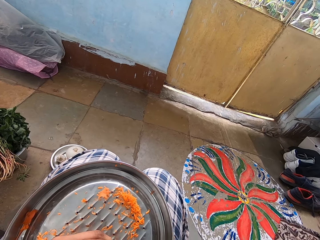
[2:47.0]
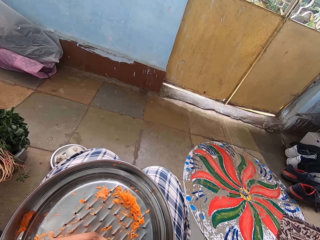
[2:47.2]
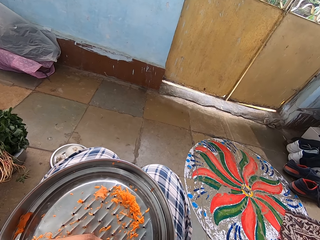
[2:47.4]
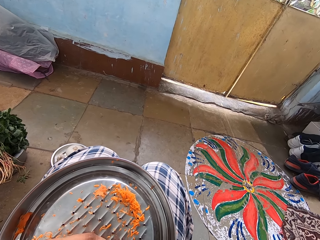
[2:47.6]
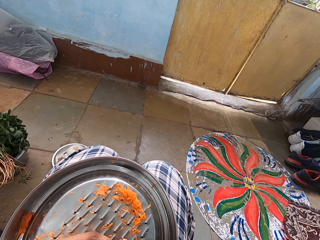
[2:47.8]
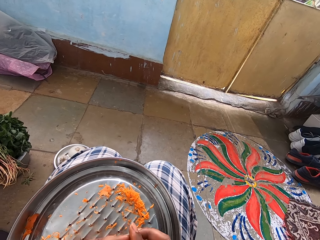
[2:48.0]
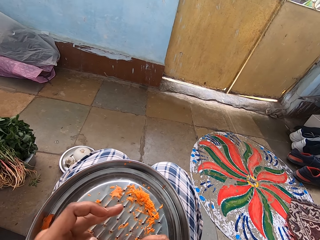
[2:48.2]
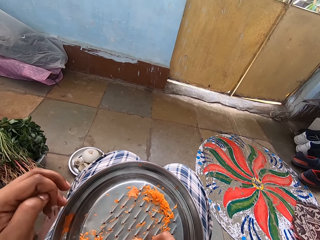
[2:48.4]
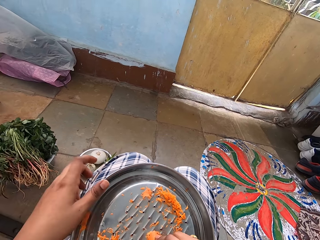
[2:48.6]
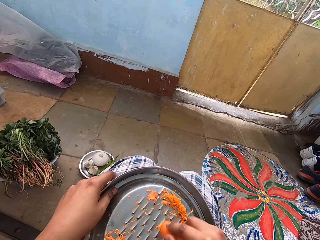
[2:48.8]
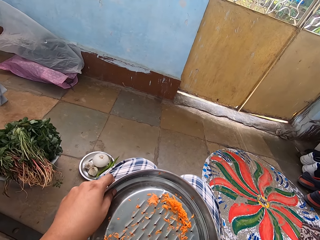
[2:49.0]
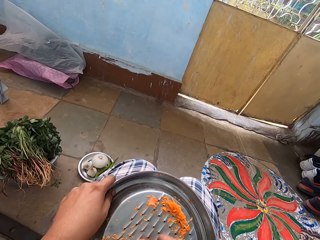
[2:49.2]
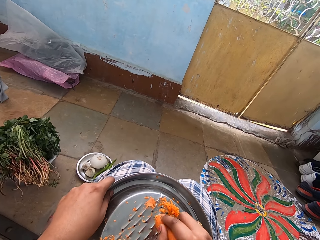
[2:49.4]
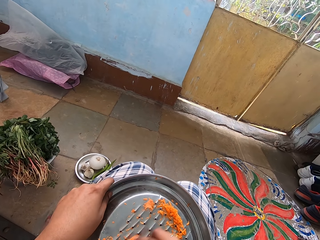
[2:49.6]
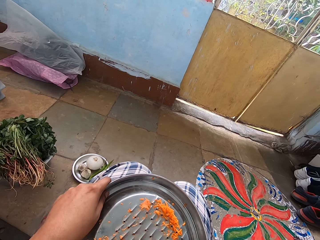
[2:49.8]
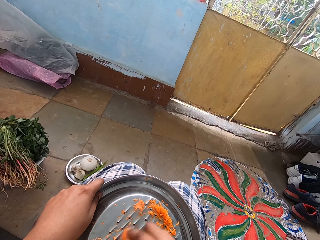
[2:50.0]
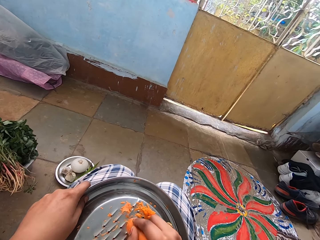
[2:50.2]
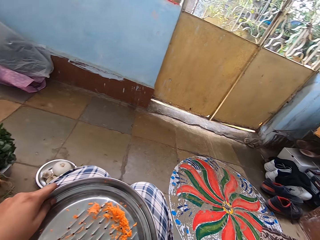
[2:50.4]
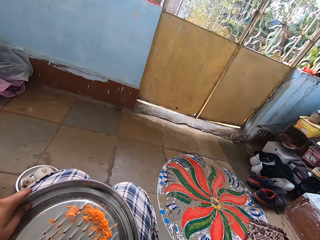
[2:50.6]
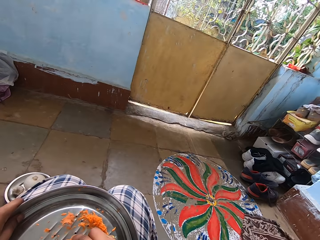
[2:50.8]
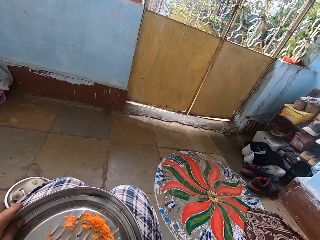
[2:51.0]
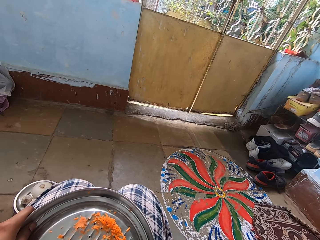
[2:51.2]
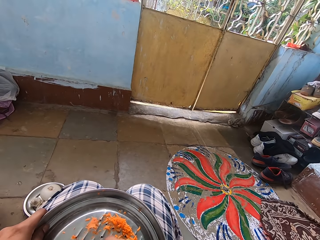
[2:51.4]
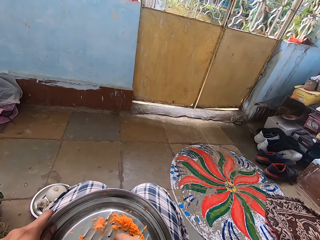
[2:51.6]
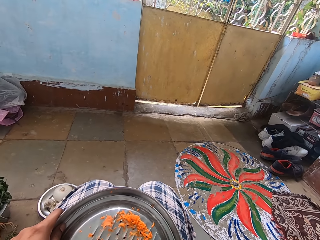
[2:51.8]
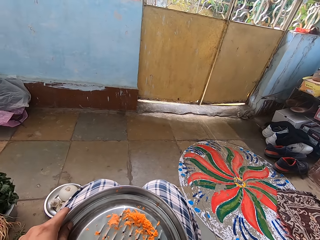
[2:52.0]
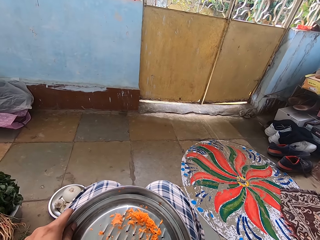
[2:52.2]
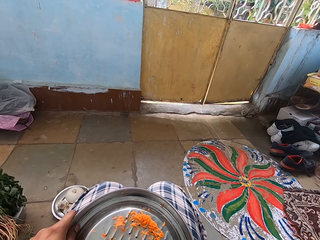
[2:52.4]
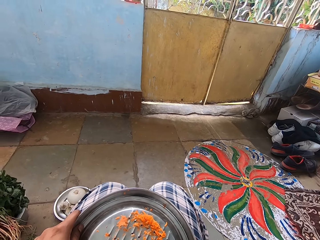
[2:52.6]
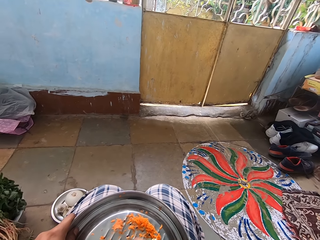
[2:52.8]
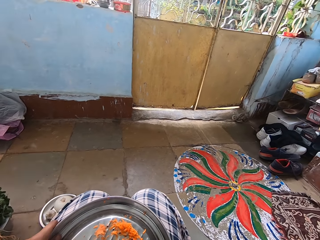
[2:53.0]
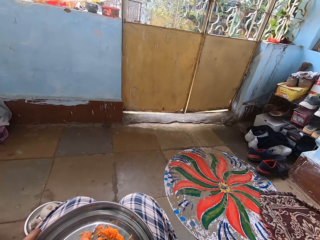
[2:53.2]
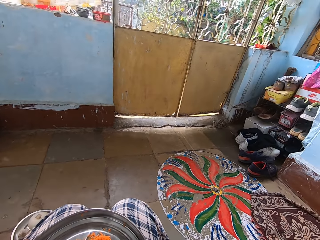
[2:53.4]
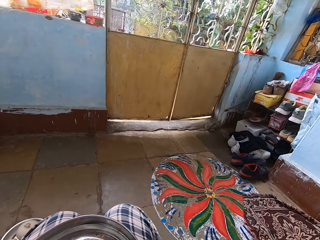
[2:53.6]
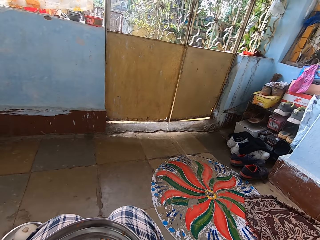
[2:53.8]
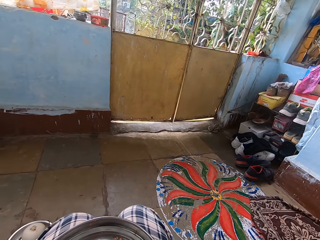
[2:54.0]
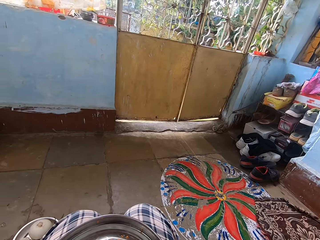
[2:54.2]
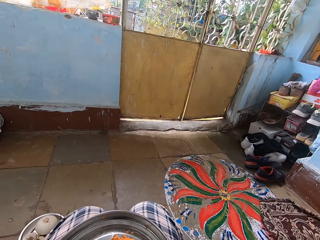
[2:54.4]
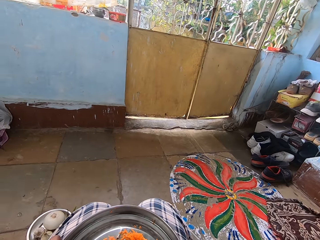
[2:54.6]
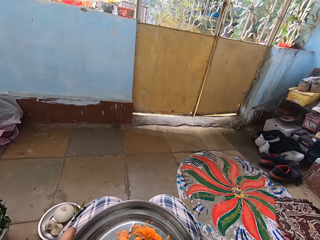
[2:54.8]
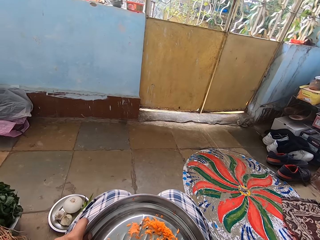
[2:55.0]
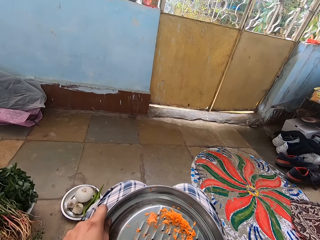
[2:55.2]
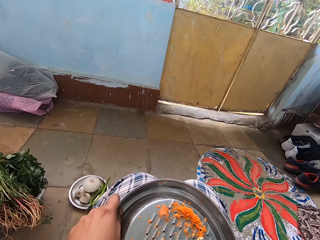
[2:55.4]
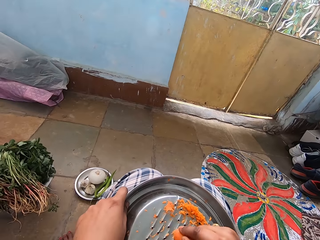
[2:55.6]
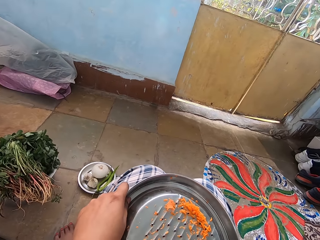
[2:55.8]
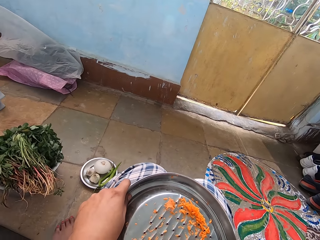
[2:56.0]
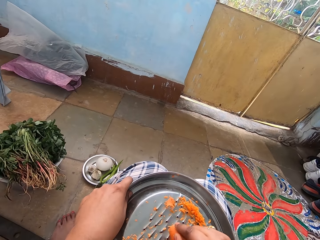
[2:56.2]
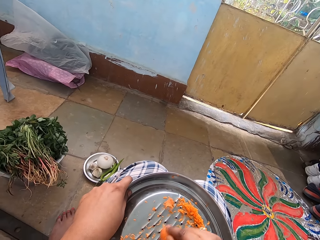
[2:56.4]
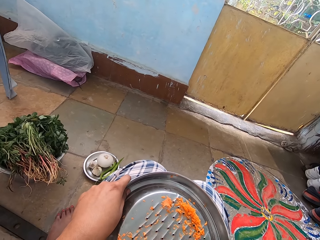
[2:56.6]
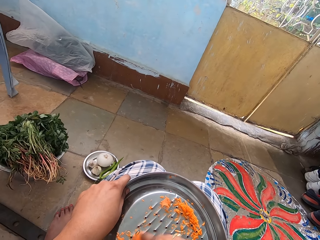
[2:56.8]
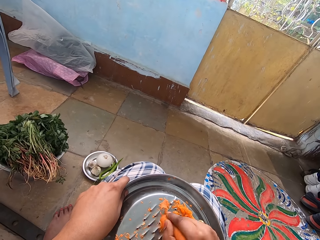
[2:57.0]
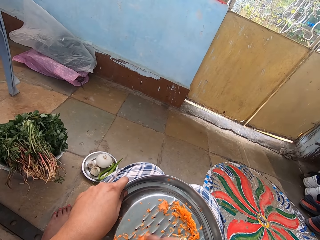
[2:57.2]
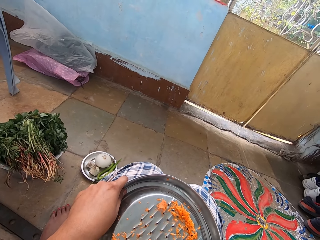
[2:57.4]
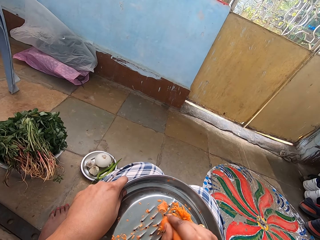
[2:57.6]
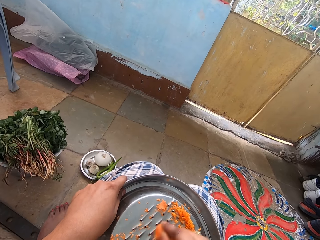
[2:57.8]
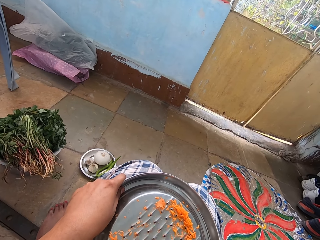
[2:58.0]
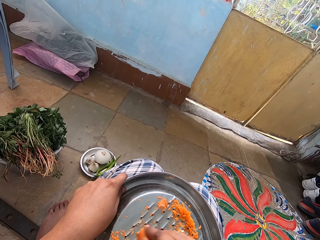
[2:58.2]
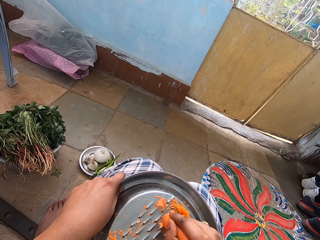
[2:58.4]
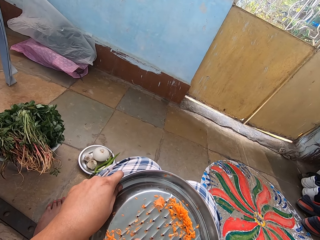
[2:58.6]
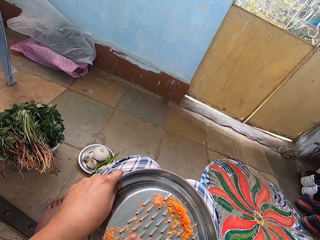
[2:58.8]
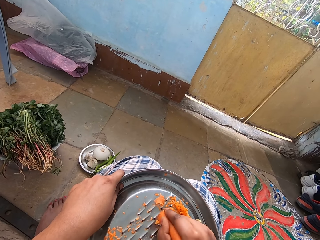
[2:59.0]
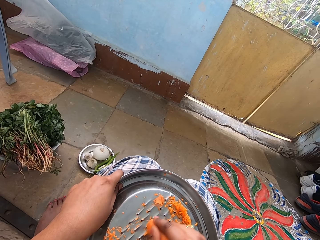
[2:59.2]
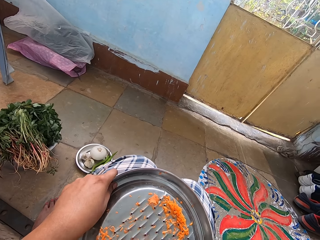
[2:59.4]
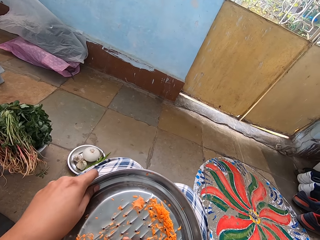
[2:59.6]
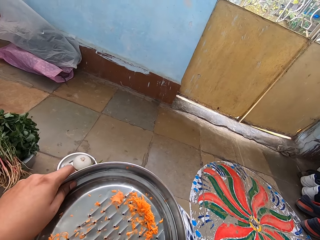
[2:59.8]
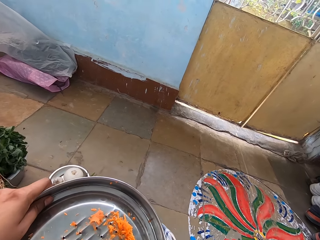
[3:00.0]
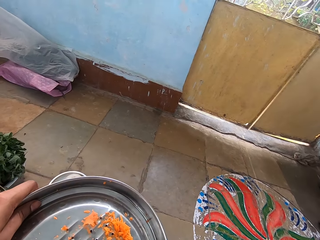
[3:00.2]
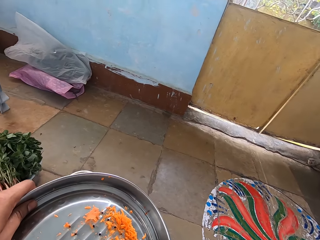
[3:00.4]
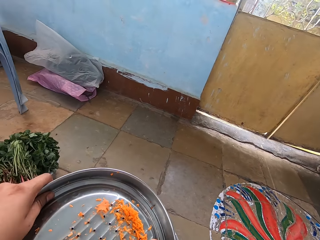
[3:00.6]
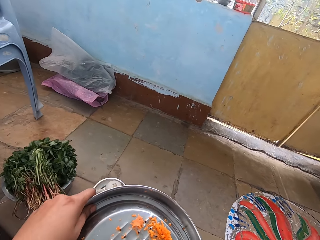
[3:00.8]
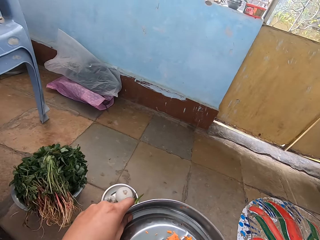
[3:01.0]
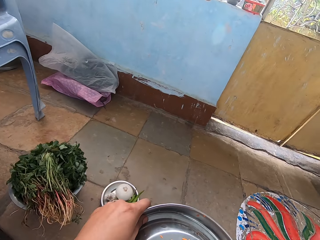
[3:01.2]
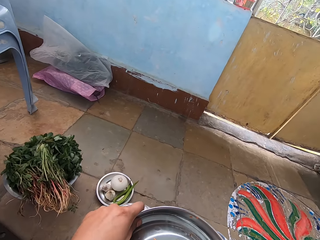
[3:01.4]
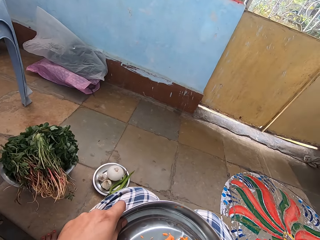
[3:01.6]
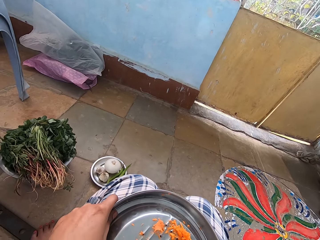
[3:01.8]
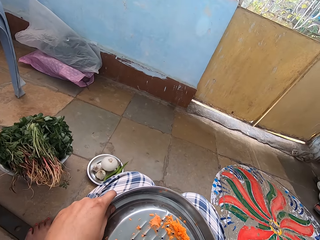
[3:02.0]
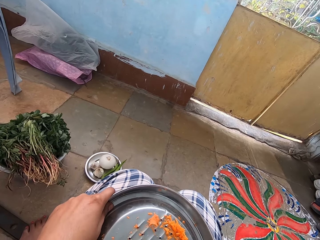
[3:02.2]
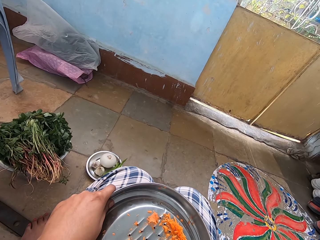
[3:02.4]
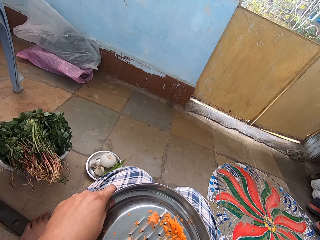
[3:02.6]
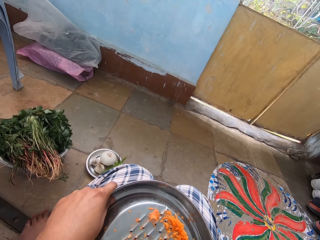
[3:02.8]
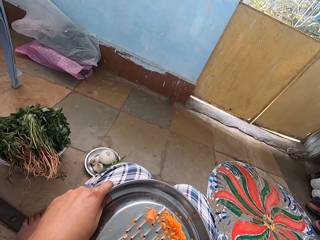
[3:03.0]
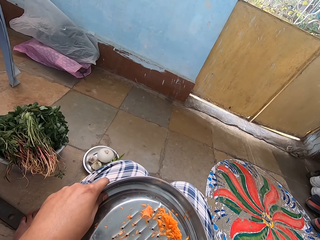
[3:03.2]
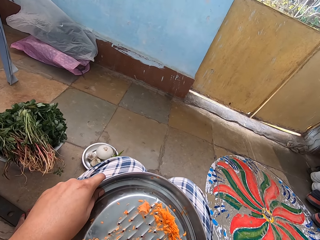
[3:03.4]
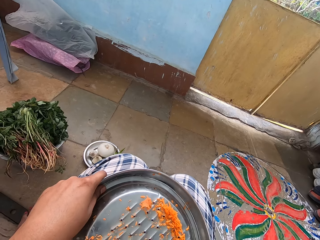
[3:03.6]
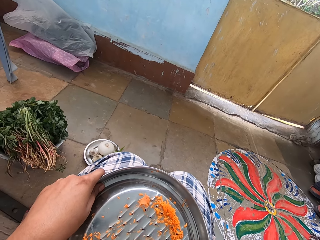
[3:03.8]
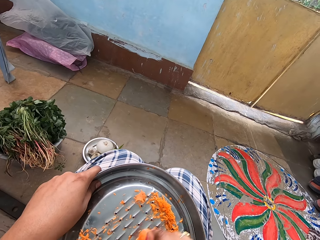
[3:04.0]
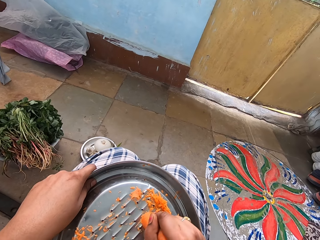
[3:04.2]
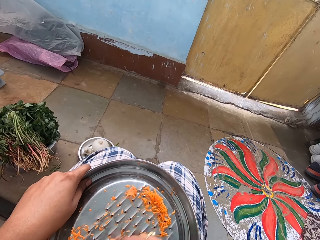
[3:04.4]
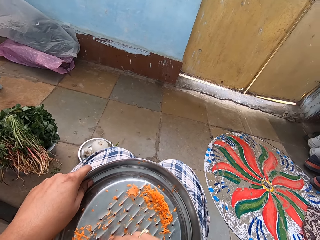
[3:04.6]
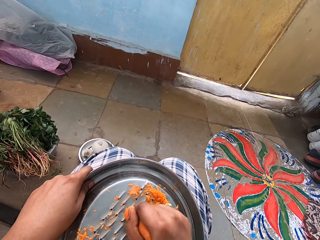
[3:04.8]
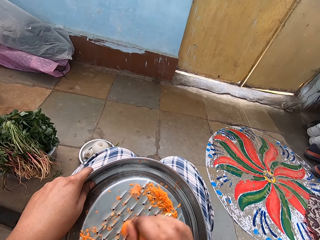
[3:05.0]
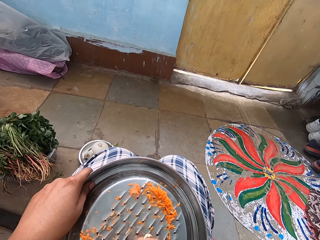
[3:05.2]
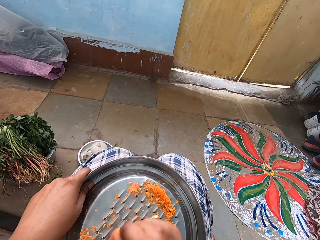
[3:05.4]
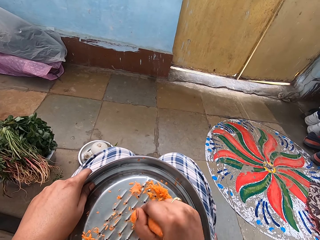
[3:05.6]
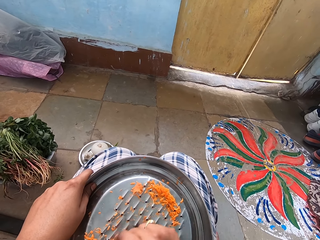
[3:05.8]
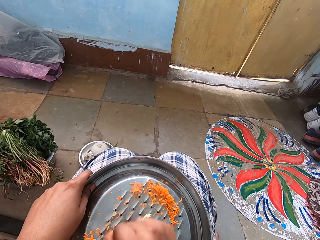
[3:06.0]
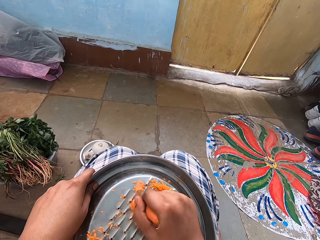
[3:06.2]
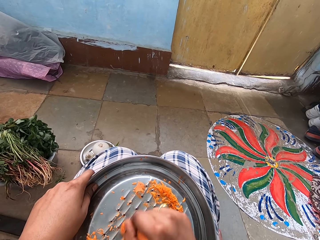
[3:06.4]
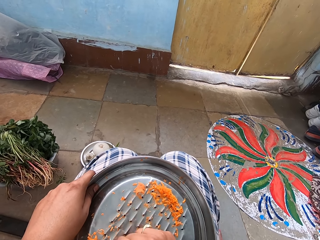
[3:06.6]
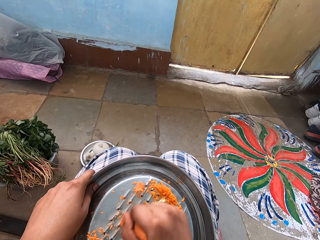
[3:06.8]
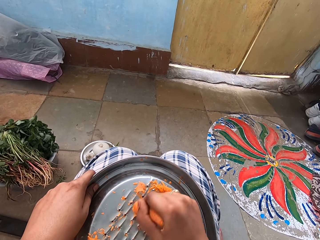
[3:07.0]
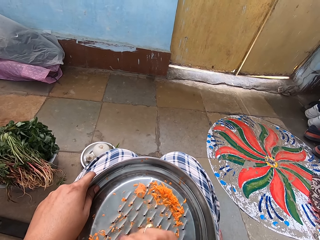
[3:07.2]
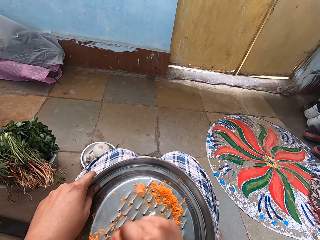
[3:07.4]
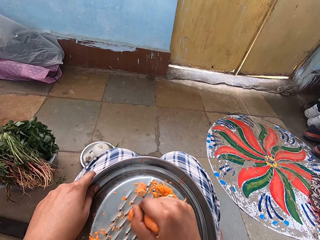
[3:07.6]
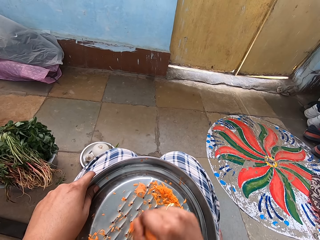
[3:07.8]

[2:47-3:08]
The camera wearer holds a grater on the lap. They grate a carrot with the grater. They adjust the grater on the lap. They grate the carrot with the grater. They hold the grater on the lap.
